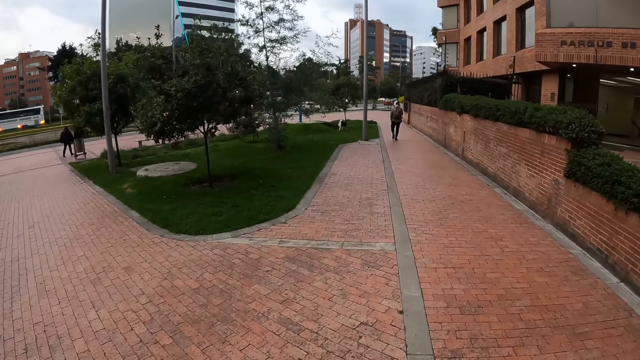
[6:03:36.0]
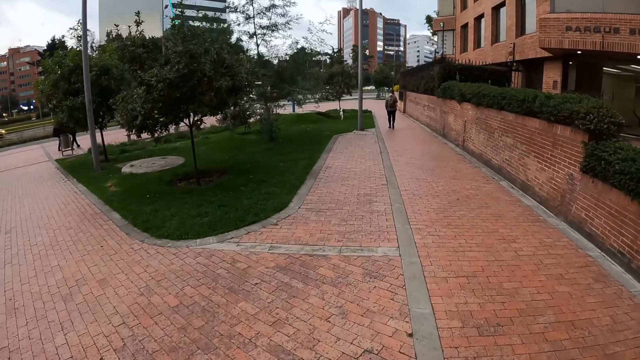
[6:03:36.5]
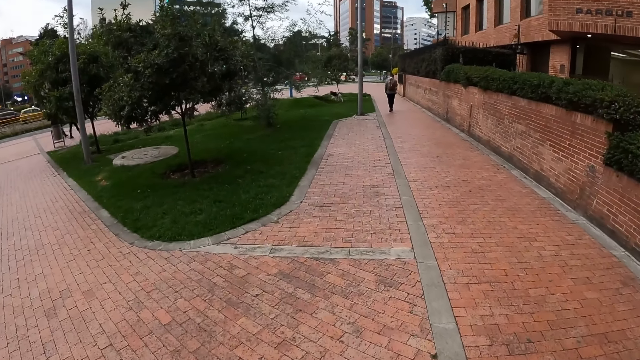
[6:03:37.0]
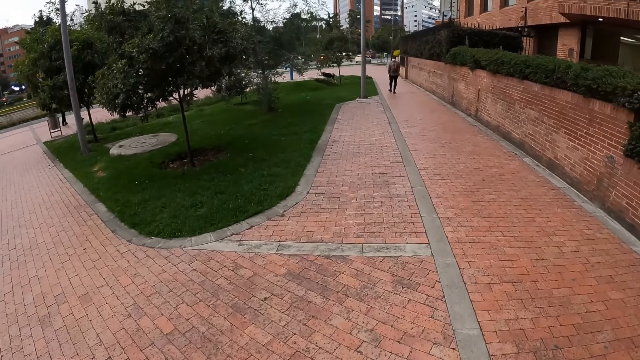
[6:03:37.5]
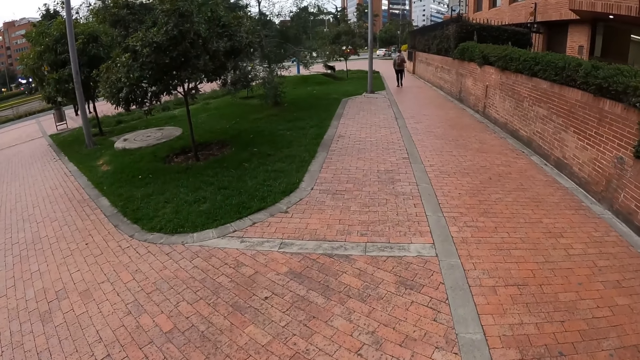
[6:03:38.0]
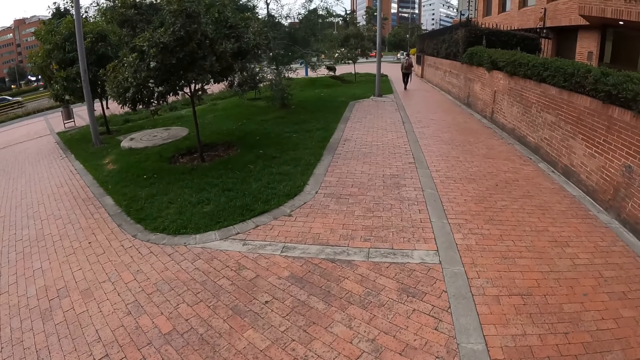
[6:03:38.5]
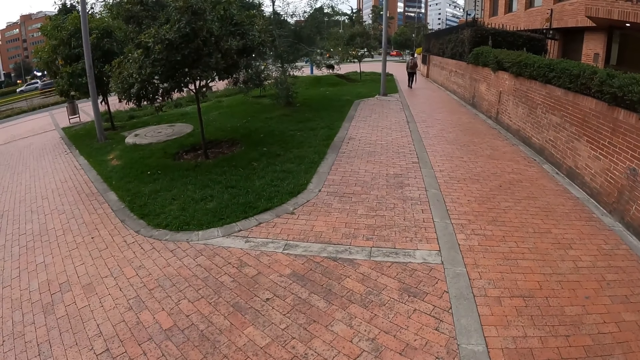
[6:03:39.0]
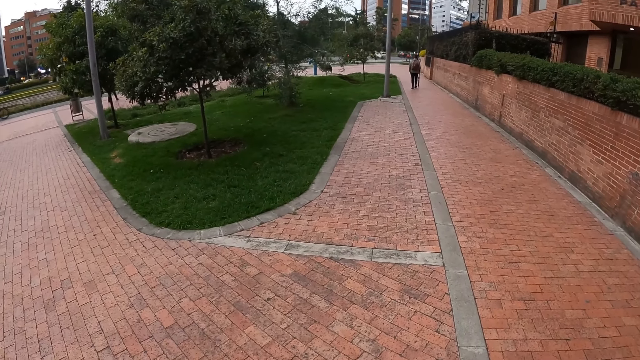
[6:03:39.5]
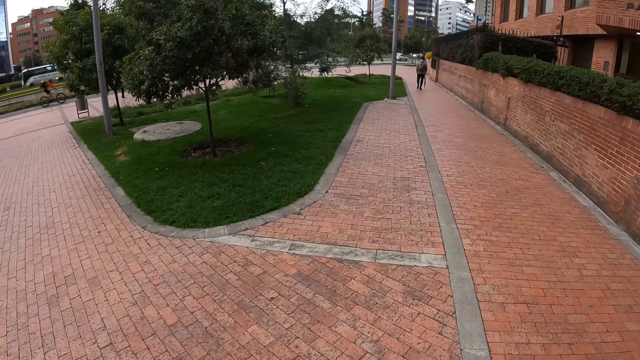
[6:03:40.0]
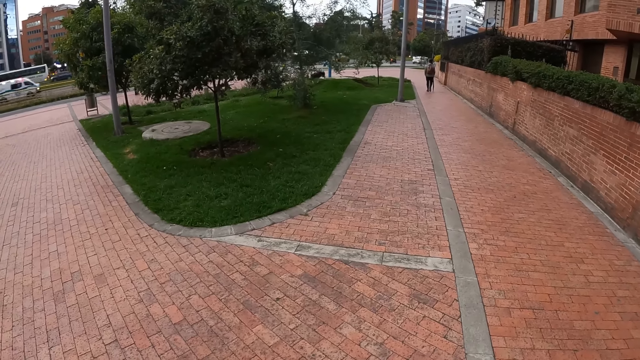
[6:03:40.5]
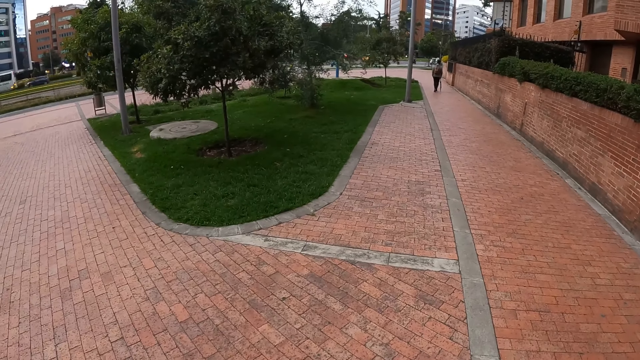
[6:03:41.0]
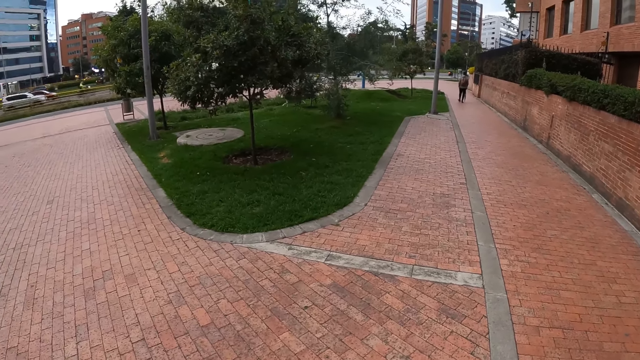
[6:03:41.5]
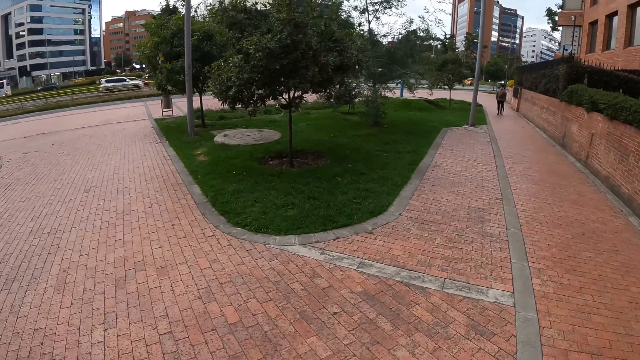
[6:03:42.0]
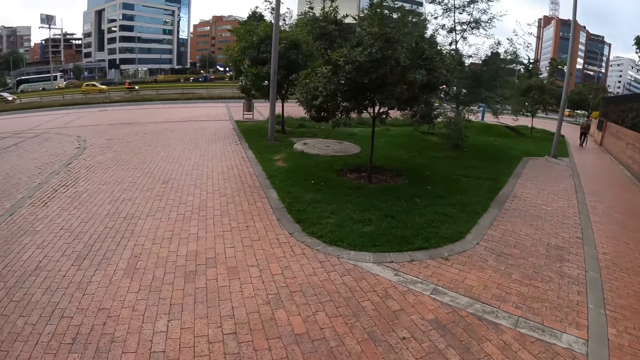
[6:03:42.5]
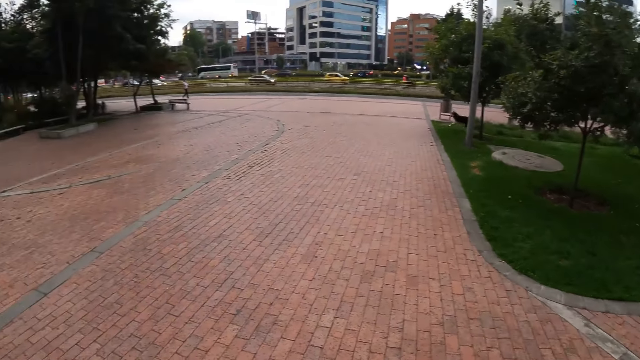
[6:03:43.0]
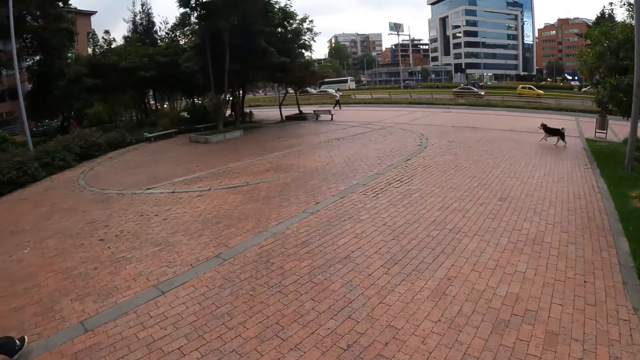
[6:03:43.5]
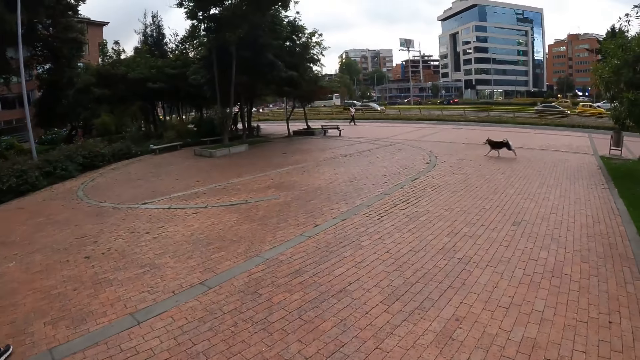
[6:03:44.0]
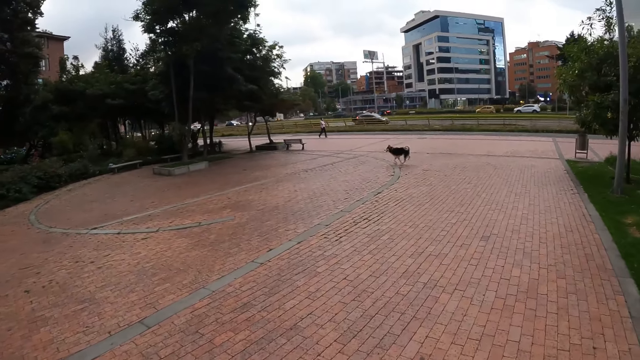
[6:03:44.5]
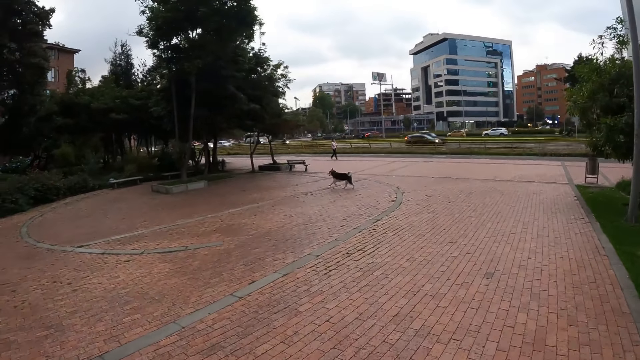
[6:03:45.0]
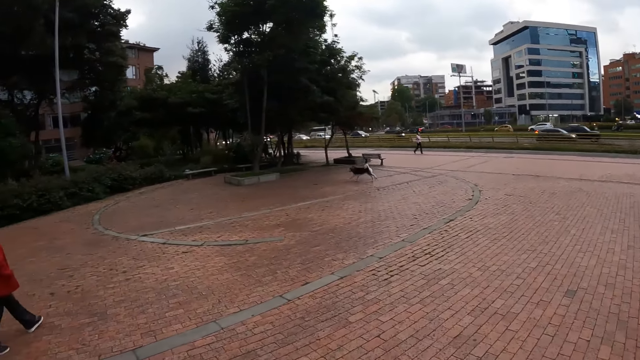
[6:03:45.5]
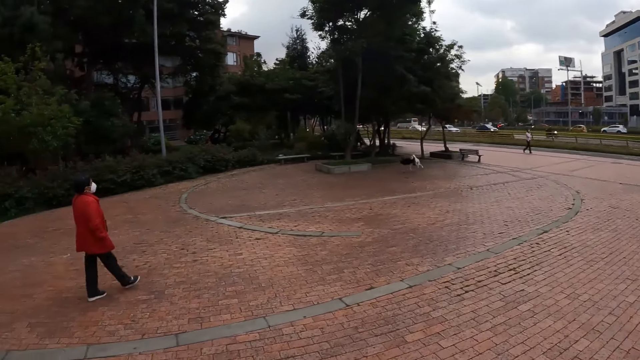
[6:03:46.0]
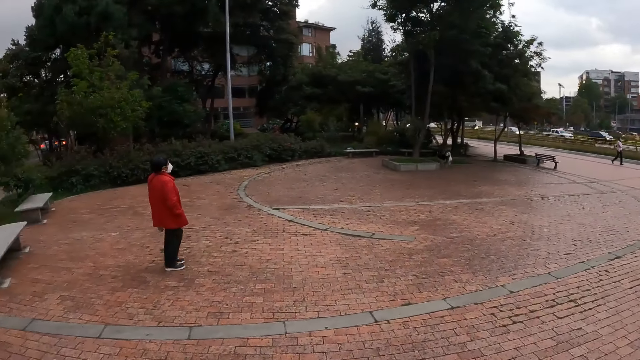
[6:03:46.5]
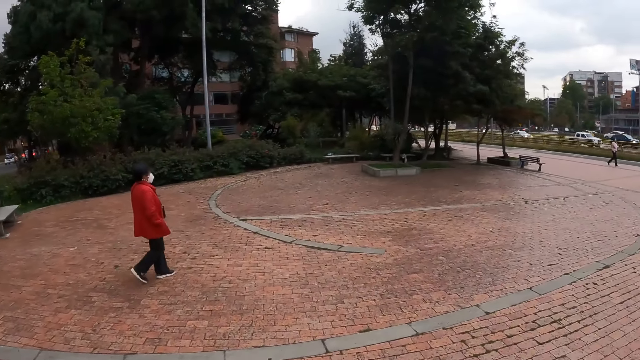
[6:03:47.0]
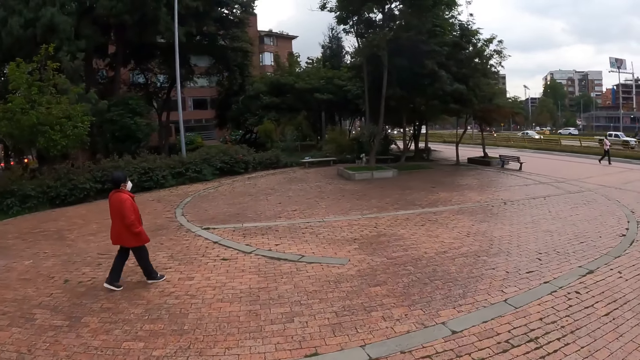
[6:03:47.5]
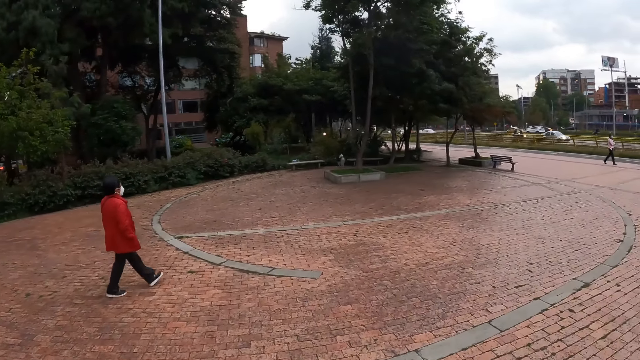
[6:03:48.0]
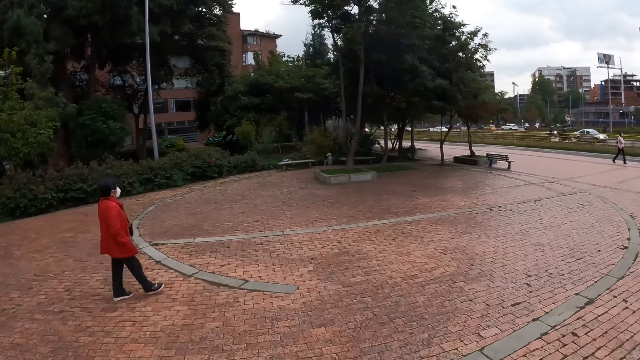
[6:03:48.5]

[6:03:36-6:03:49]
The camera wearer stops in the park. They walk on the pavement through the park.

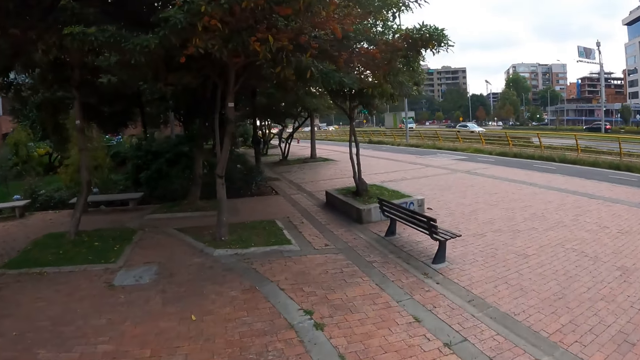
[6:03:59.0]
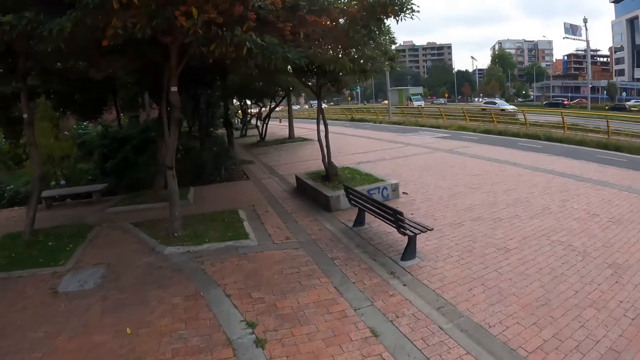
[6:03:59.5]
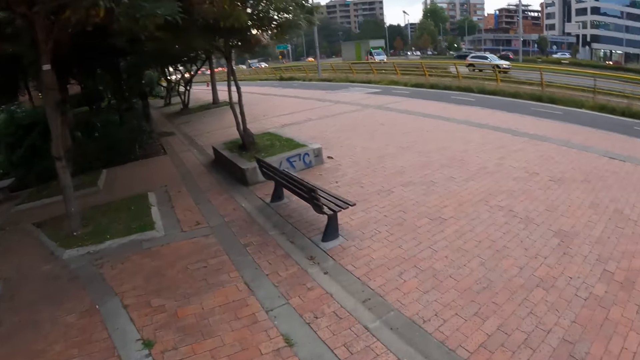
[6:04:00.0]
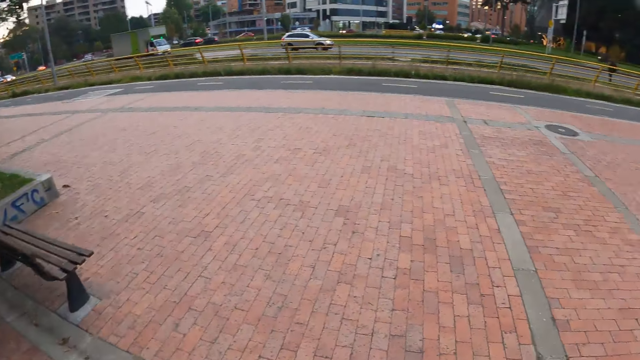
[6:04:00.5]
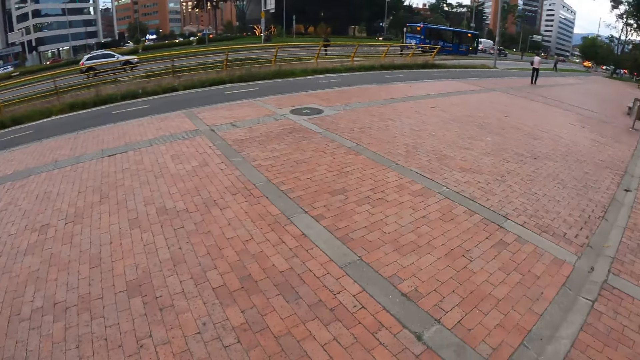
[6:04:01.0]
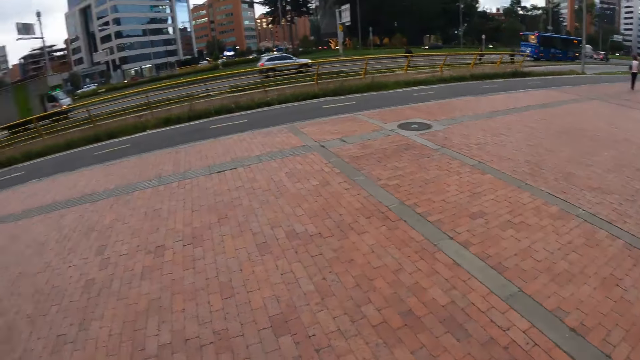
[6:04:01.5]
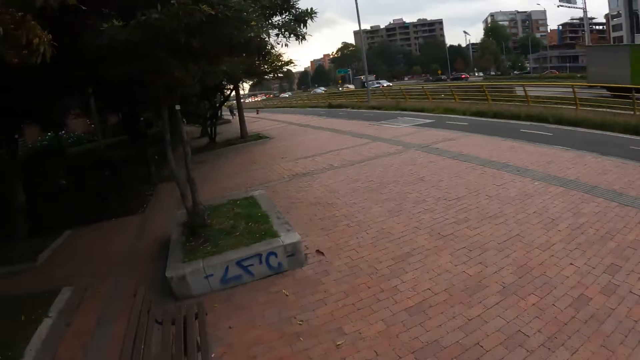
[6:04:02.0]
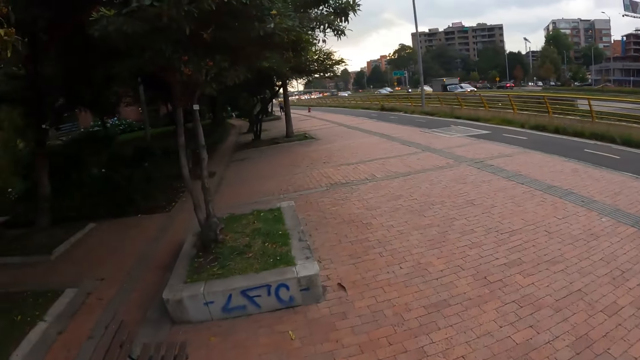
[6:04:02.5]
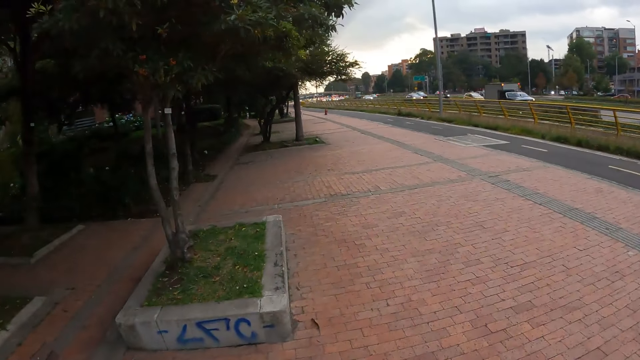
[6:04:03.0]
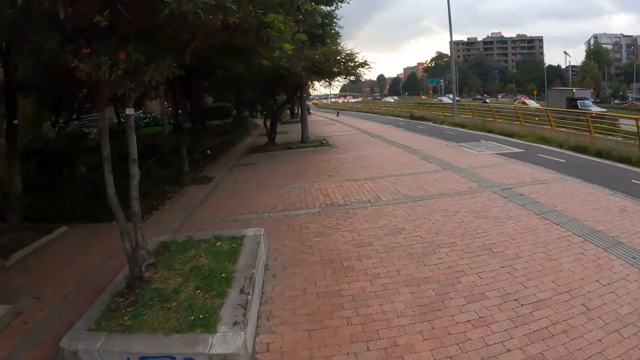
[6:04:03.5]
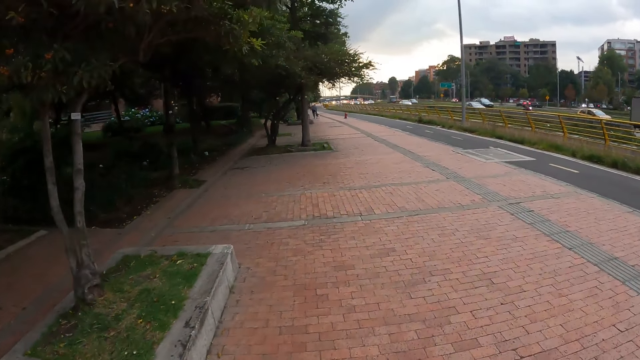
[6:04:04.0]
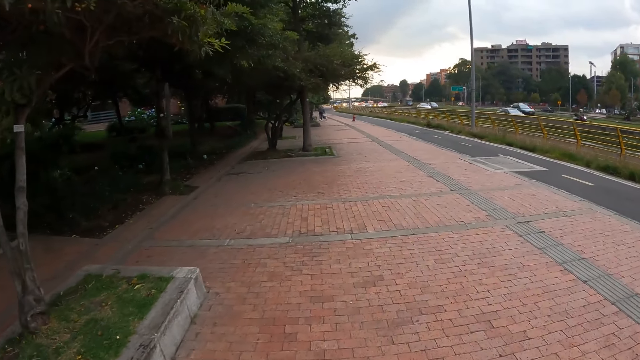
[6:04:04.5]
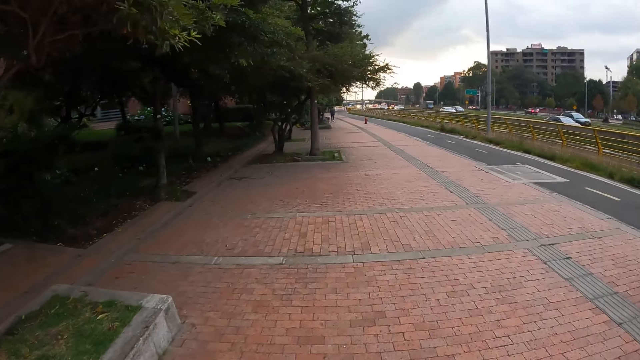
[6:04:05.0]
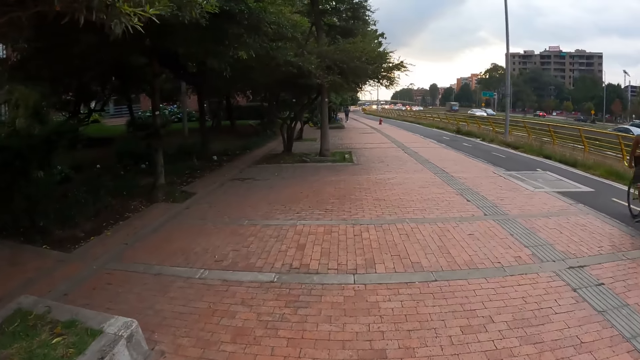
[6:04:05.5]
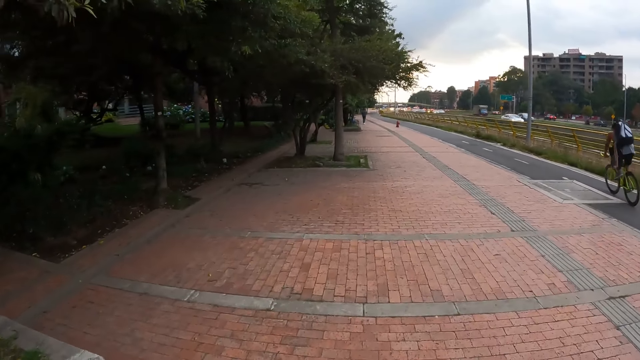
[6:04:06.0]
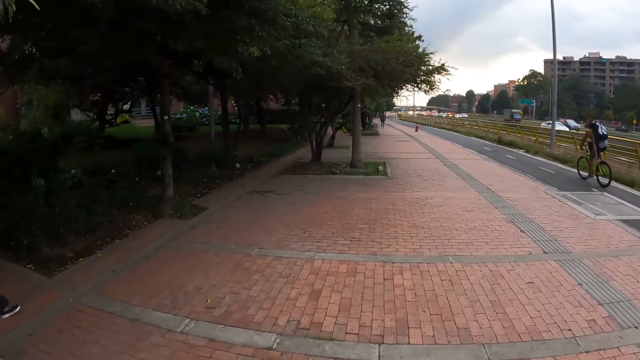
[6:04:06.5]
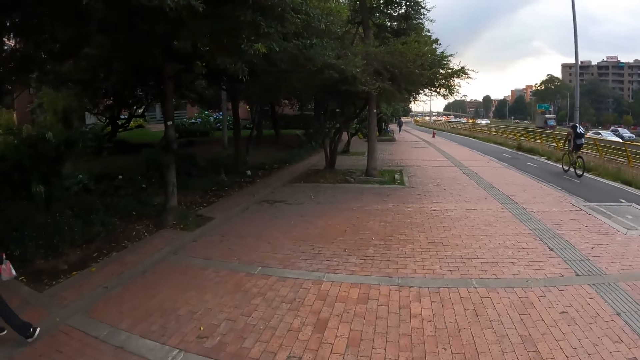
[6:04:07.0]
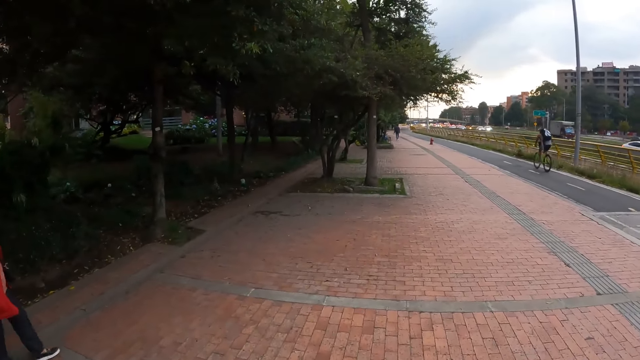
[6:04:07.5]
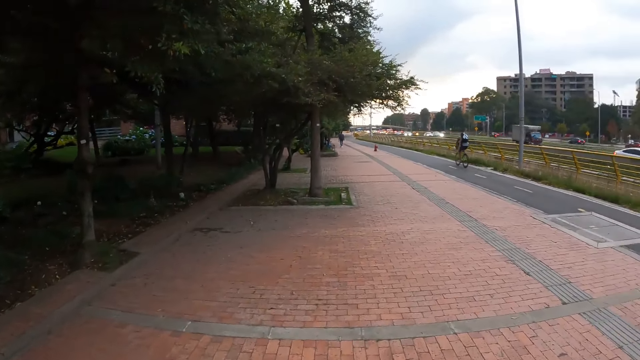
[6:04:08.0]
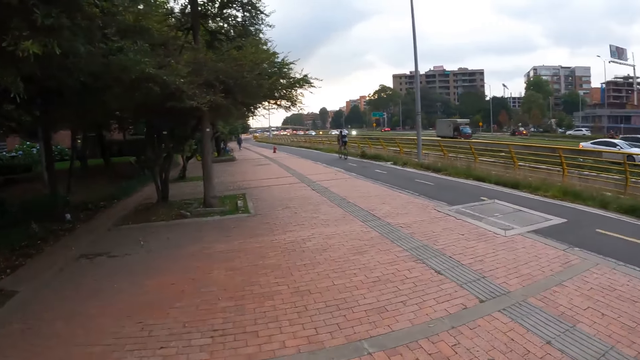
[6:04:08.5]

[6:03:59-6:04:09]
The camera wearer looks sideways. They walk on the sidewalk.
